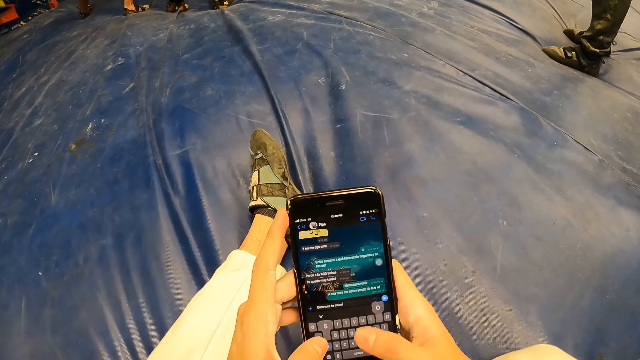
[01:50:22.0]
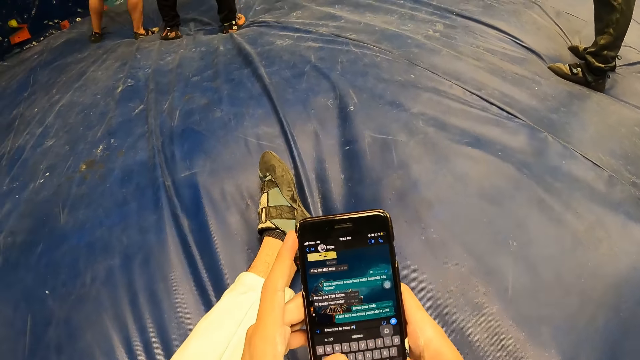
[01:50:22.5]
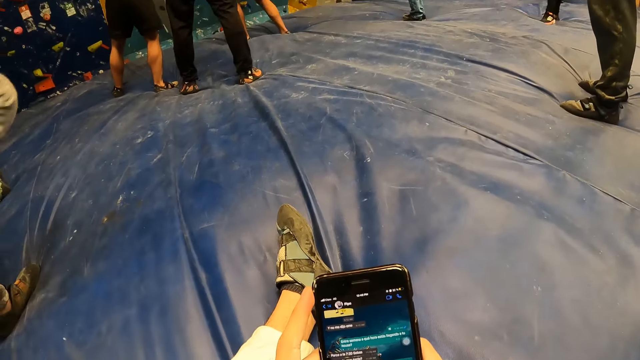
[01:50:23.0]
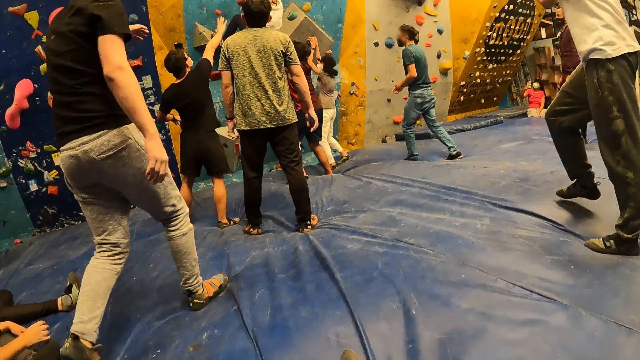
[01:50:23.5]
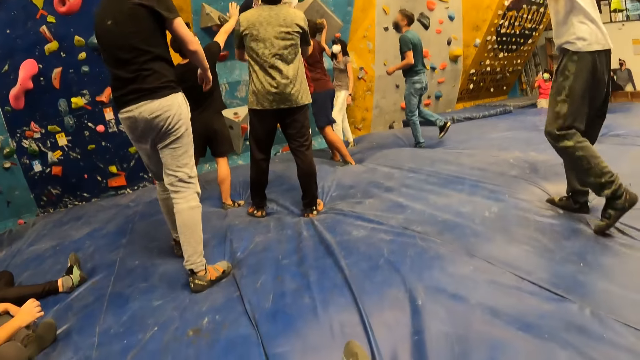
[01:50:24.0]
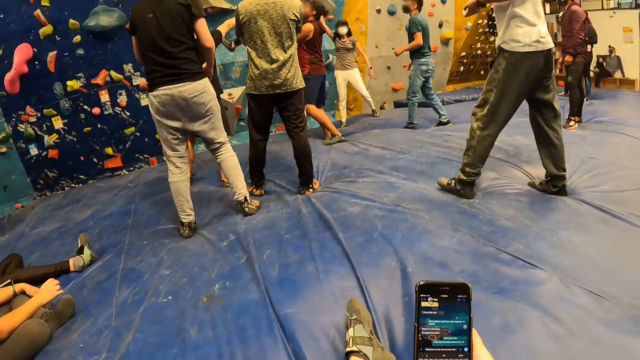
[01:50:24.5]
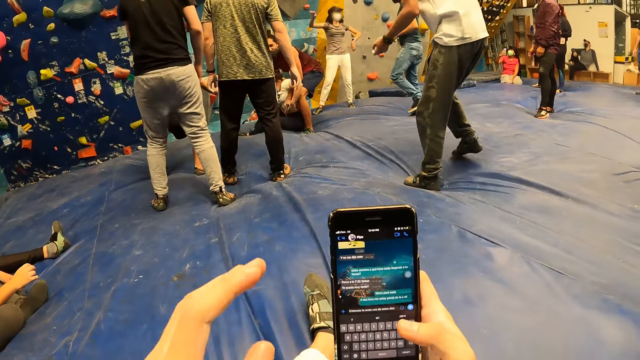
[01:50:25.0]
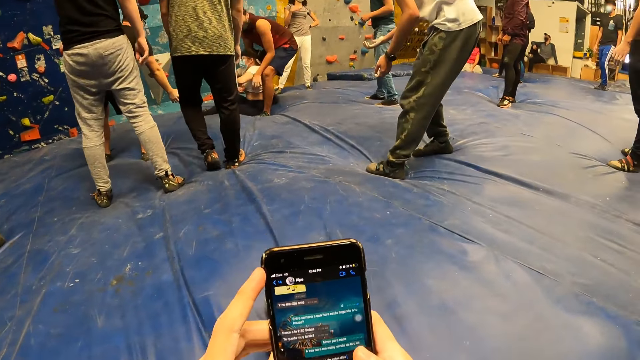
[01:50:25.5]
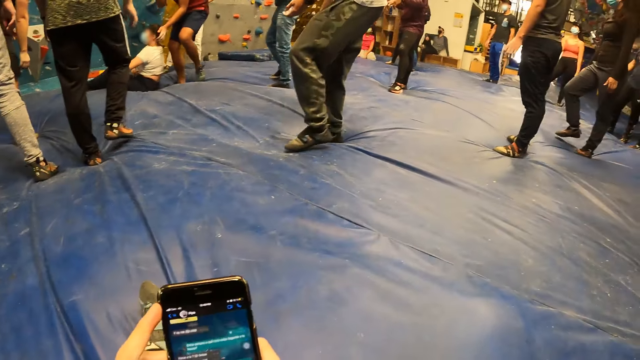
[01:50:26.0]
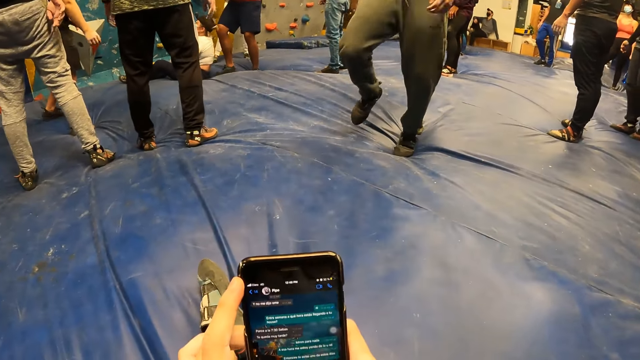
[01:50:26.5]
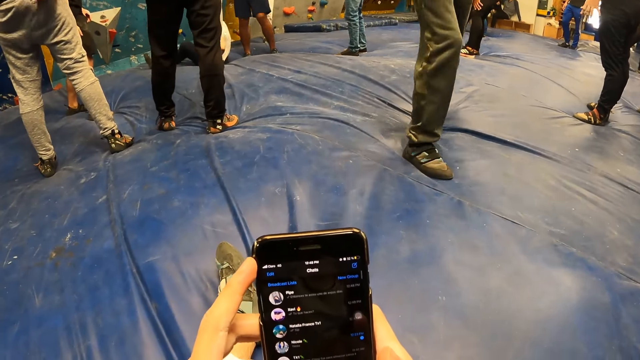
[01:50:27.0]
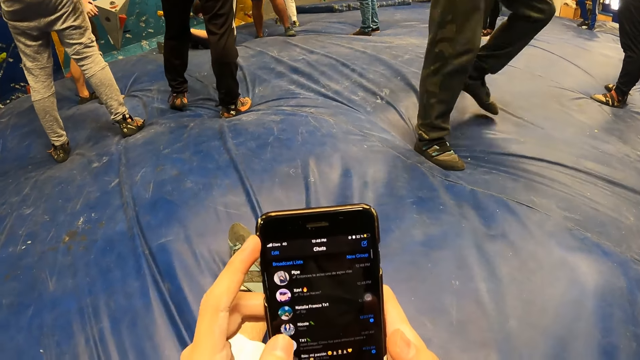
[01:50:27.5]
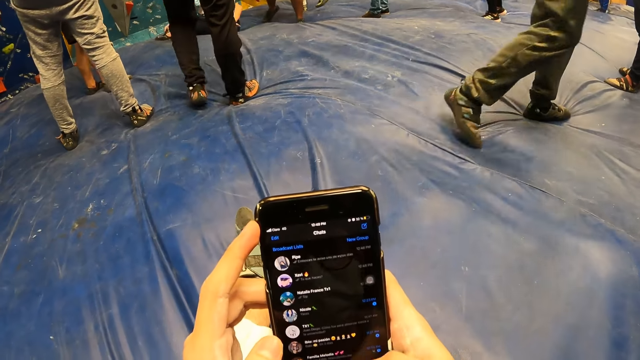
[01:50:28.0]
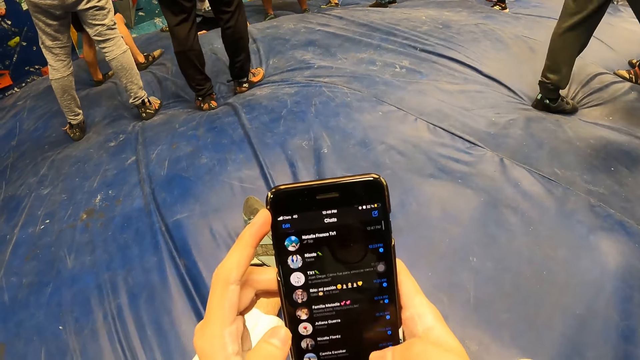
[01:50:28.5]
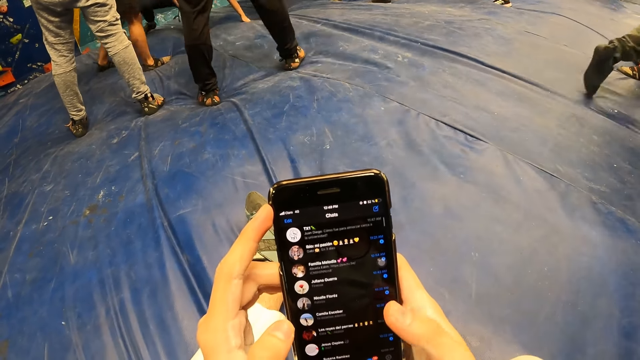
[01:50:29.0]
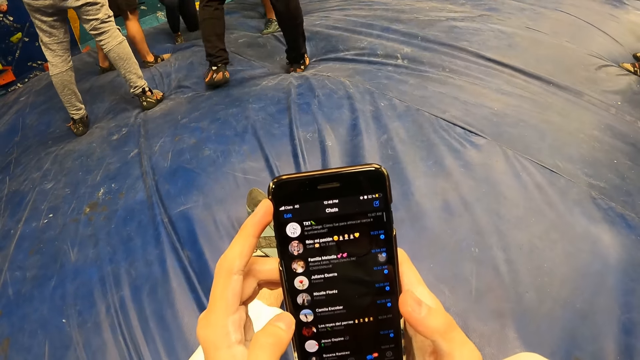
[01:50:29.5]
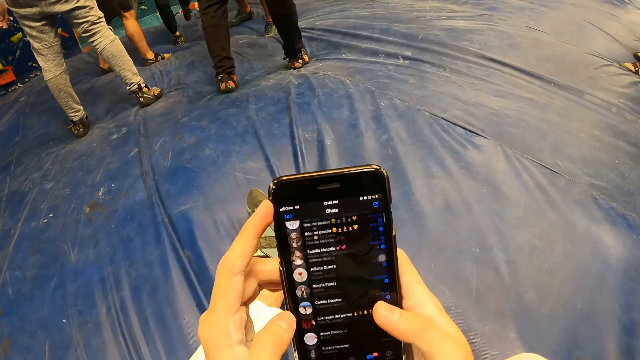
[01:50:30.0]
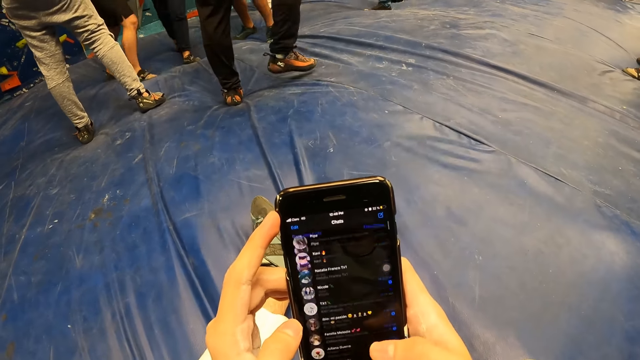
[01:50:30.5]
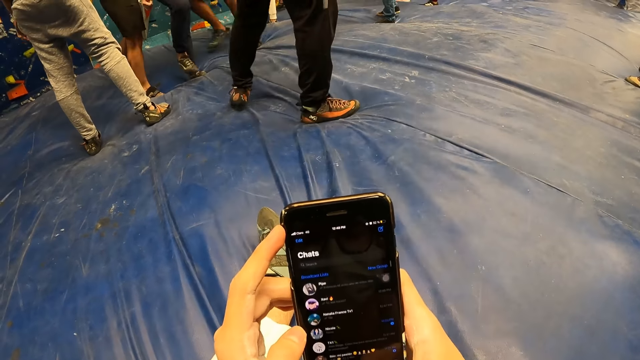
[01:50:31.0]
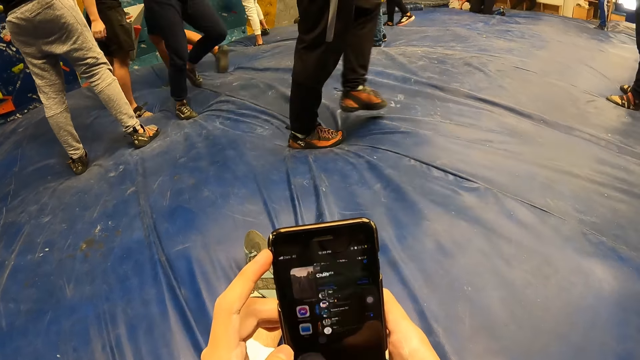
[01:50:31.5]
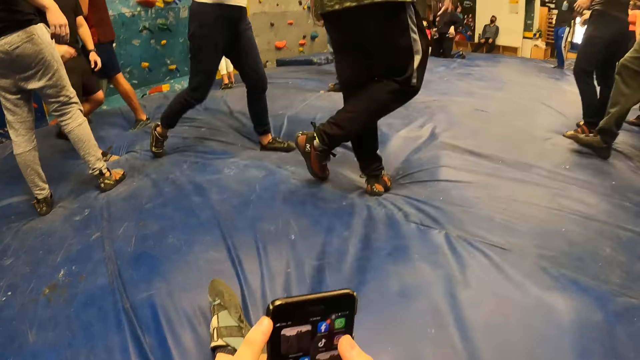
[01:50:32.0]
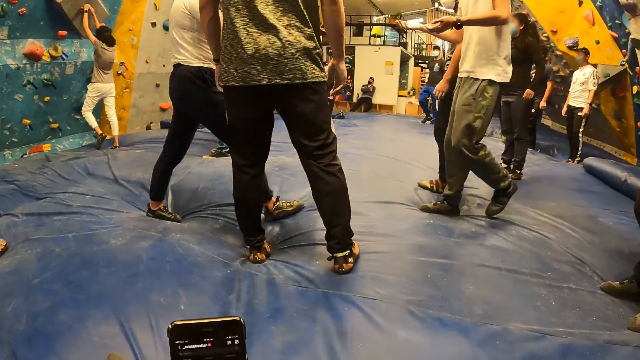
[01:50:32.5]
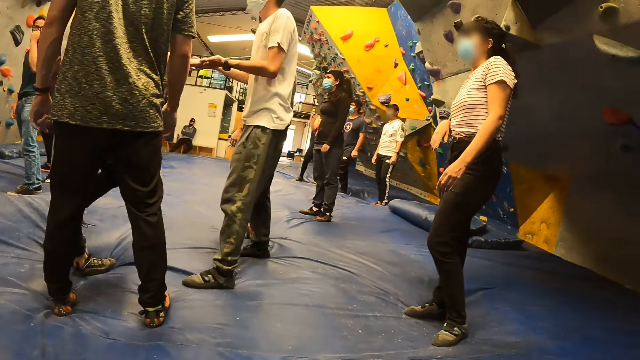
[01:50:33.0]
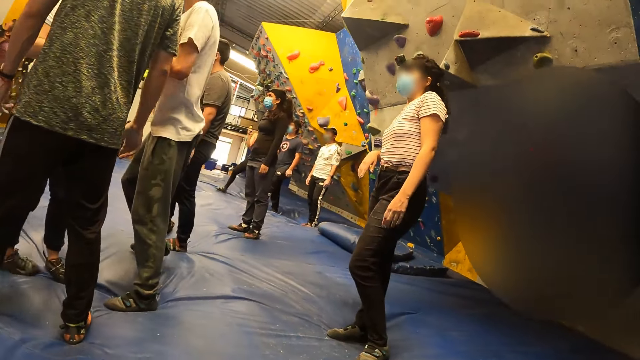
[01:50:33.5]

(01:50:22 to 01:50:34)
The instructor holds the woman from the bouldering wall with both hands. The woman gets up from the crash mat. The camera wearer scrolls on the phone.

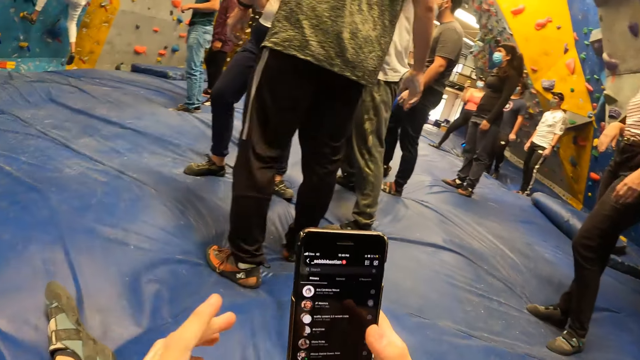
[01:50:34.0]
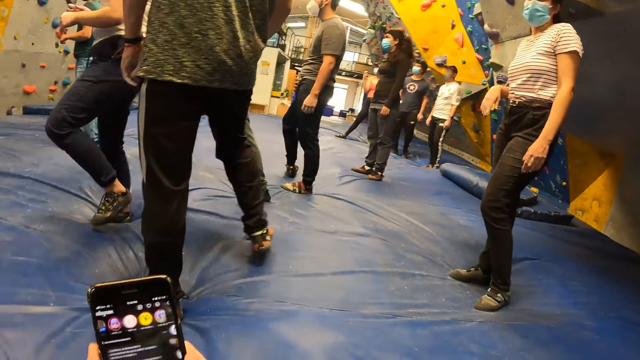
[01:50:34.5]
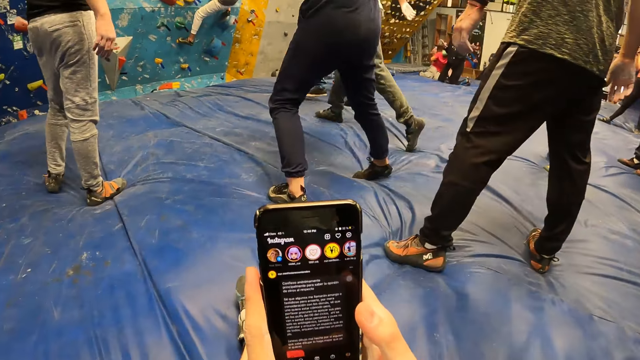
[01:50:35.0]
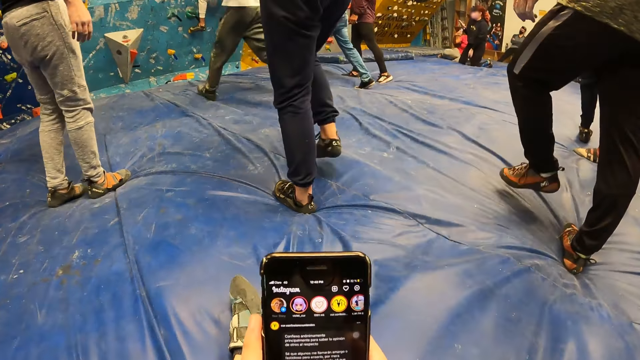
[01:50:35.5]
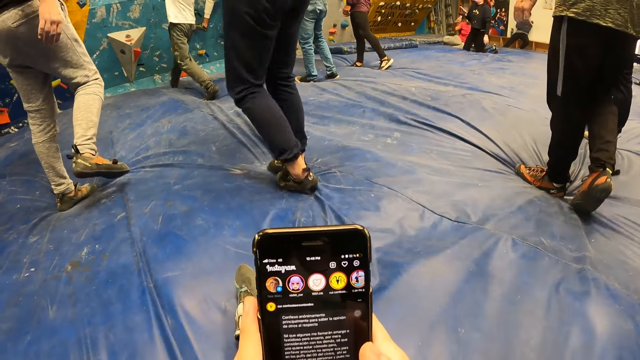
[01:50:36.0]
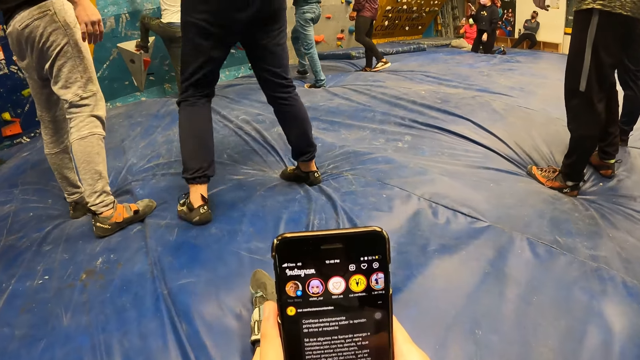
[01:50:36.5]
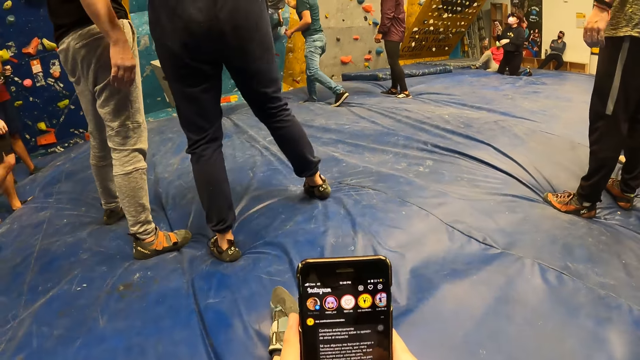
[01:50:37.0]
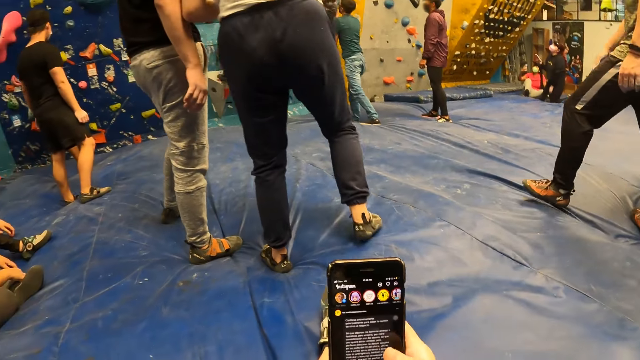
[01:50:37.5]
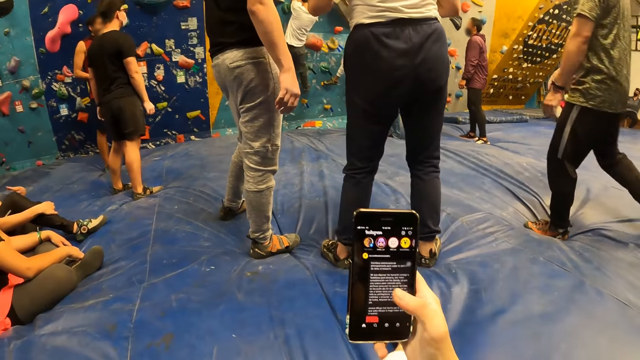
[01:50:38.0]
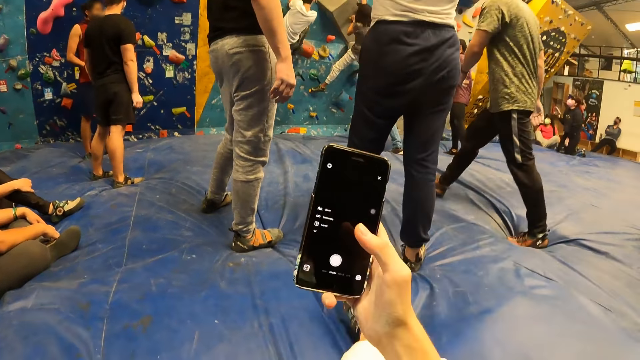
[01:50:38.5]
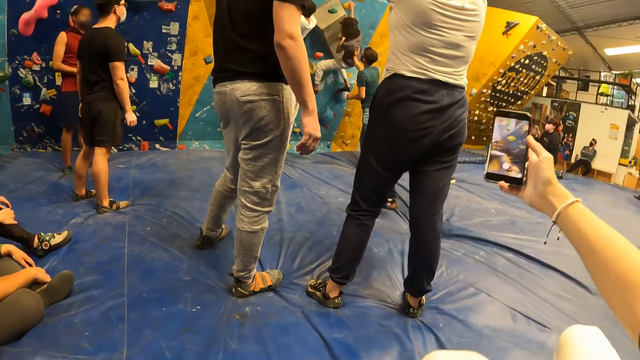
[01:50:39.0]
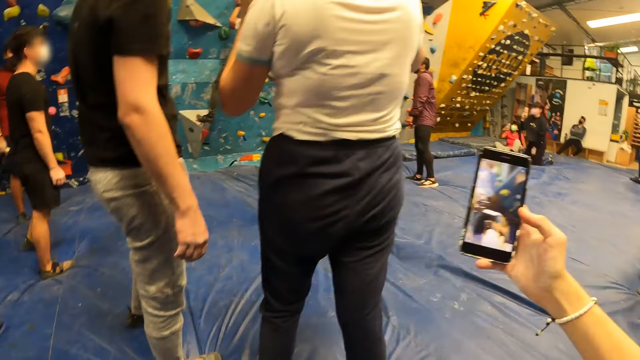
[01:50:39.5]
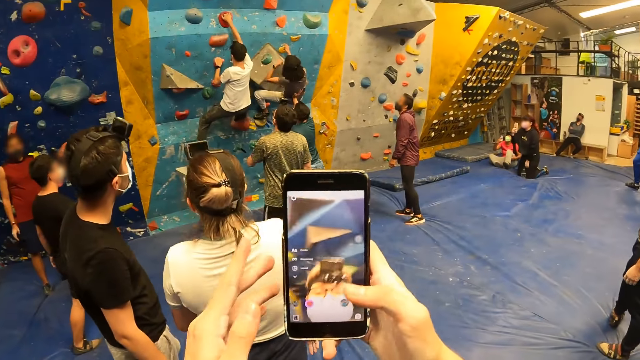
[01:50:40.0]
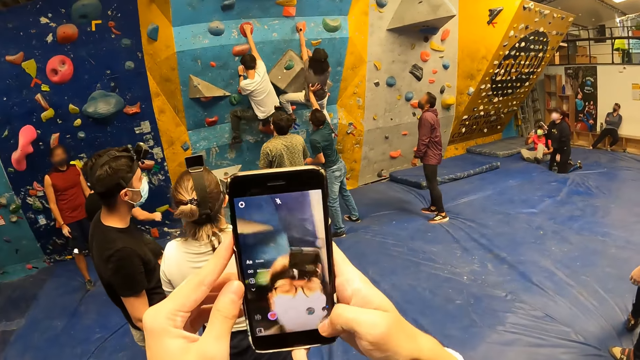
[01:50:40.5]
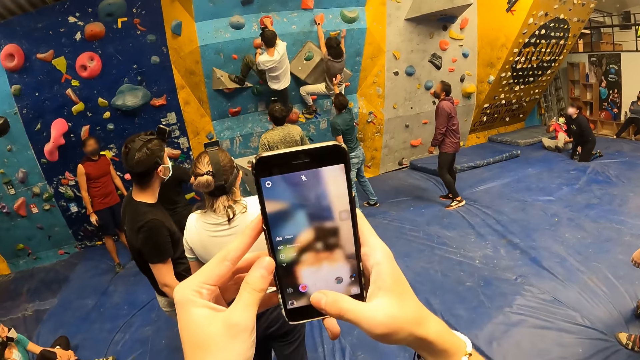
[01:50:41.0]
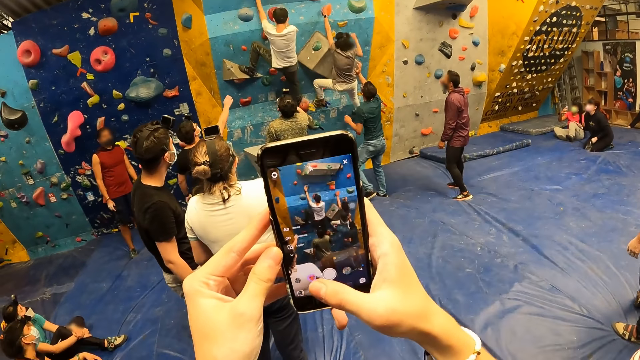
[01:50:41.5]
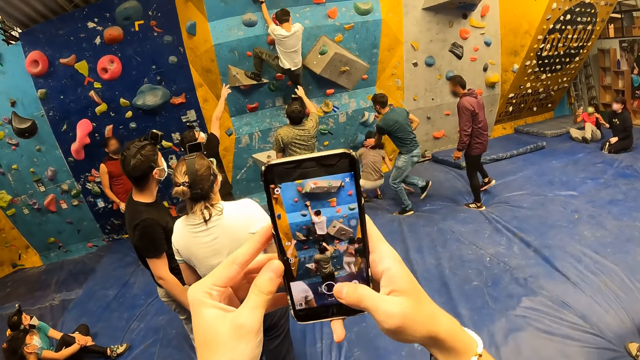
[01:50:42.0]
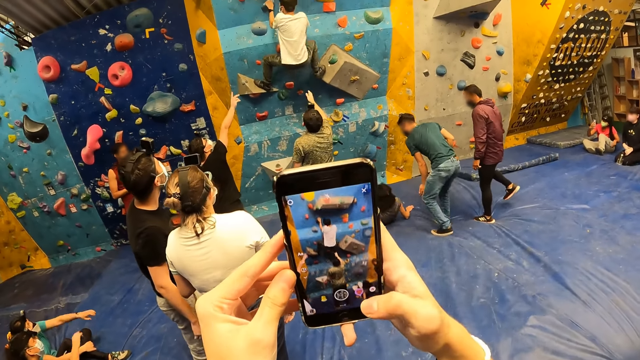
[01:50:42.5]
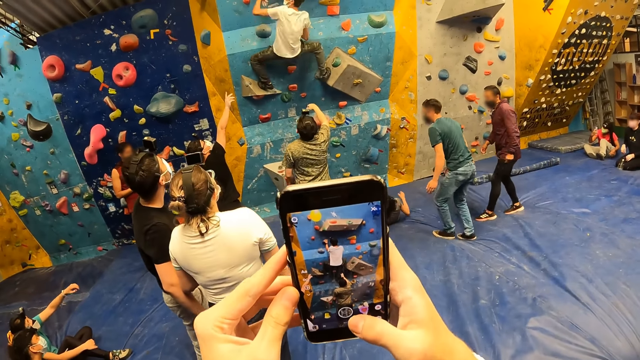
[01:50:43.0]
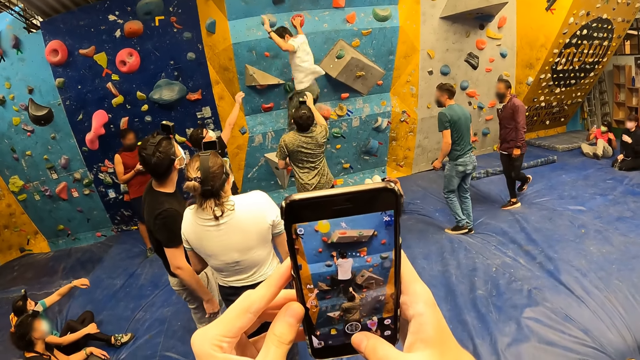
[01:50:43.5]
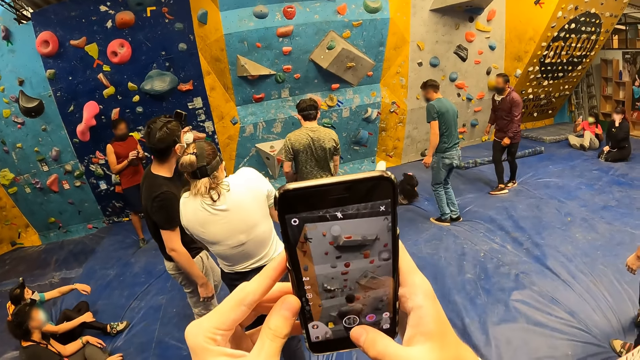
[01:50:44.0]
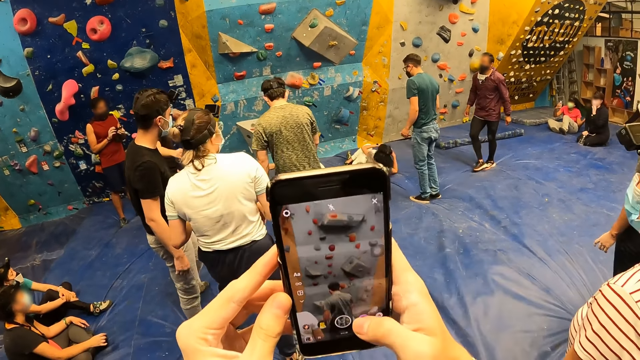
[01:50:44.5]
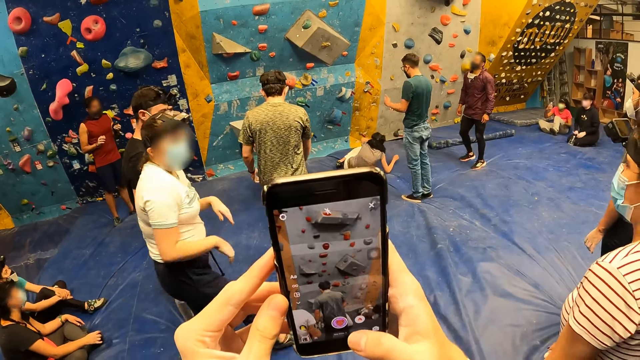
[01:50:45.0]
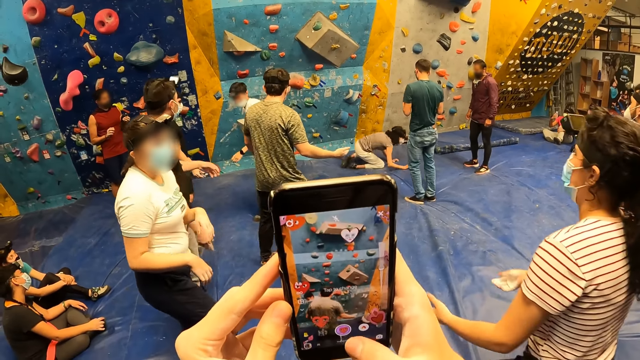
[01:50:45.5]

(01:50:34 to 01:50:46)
The man climbs the bouldering wall. An instructor assists the woman on the bouldering wall with his right hand. The camera wearer rises from the crash mat. They stand on the mattress and operate the phone with both hands. The woman jumps down to the crash mat with both legs. The man jumps down to the crash mat with both legs.
